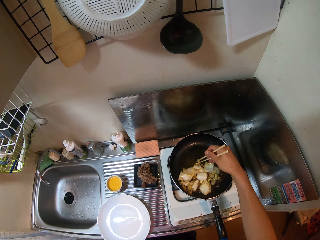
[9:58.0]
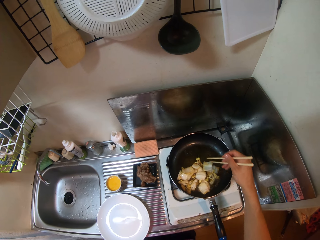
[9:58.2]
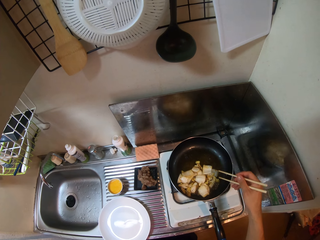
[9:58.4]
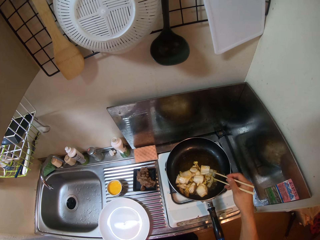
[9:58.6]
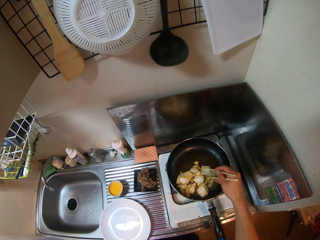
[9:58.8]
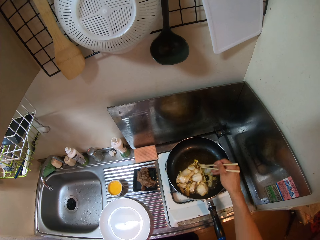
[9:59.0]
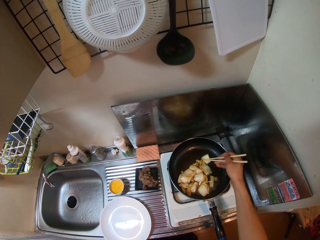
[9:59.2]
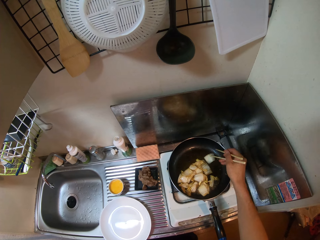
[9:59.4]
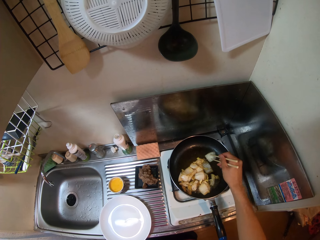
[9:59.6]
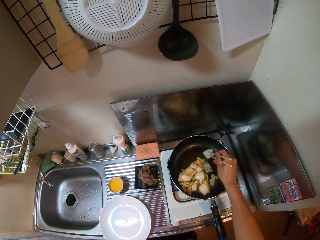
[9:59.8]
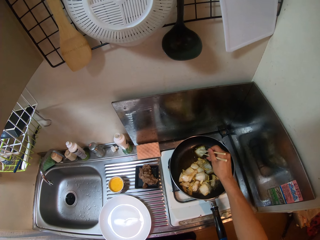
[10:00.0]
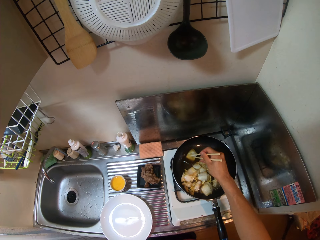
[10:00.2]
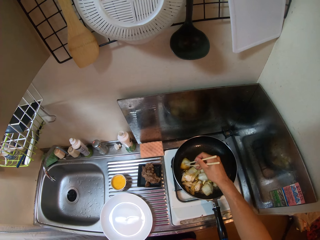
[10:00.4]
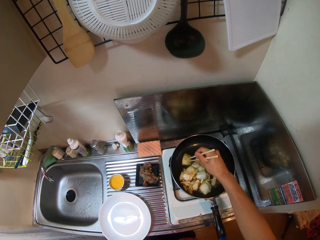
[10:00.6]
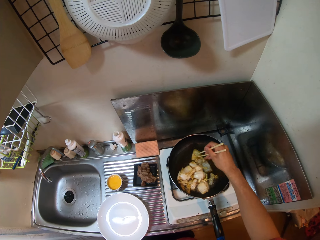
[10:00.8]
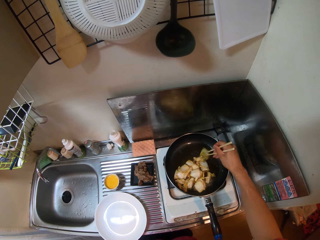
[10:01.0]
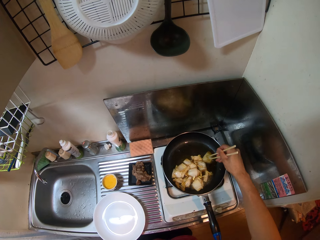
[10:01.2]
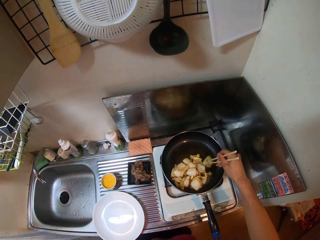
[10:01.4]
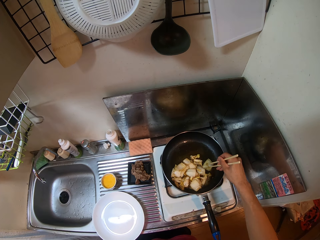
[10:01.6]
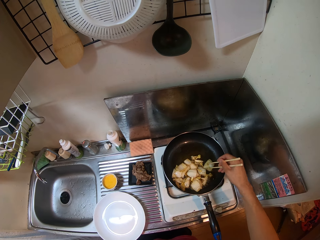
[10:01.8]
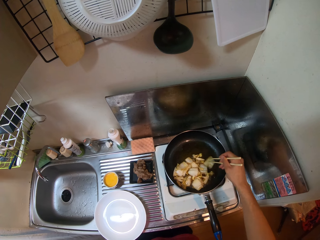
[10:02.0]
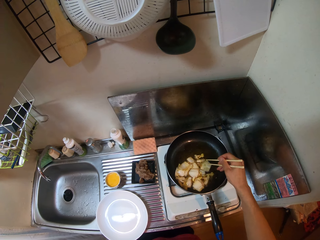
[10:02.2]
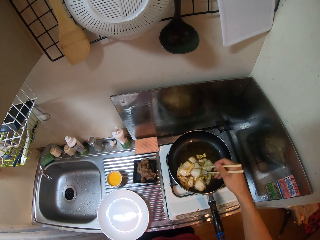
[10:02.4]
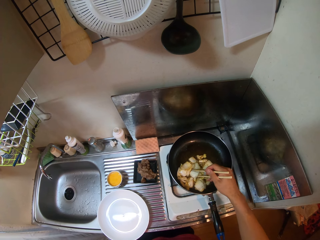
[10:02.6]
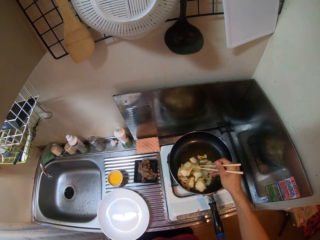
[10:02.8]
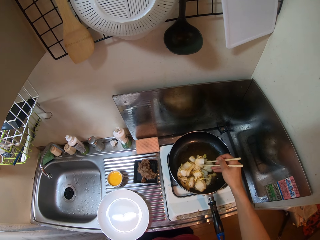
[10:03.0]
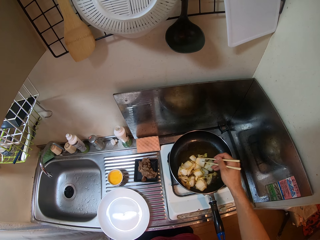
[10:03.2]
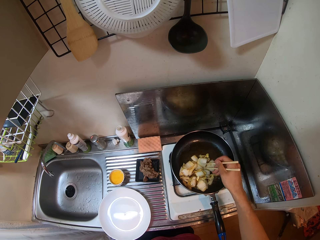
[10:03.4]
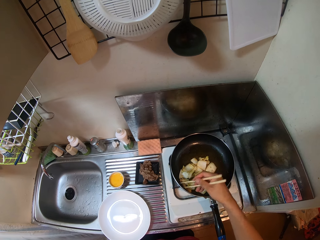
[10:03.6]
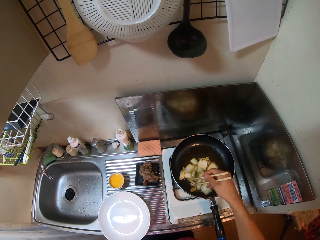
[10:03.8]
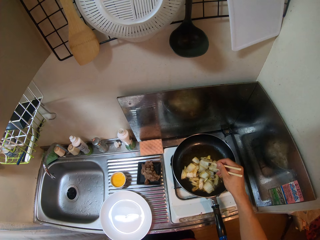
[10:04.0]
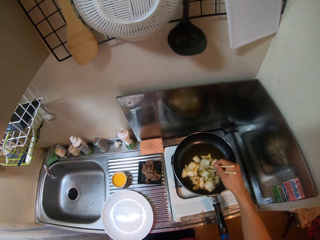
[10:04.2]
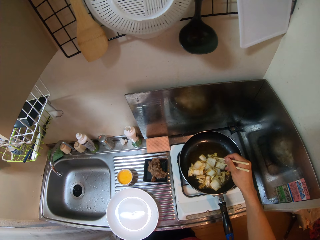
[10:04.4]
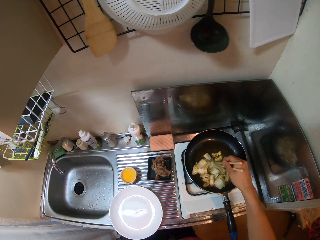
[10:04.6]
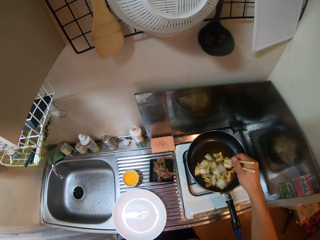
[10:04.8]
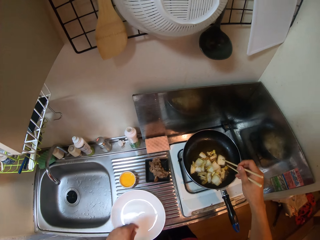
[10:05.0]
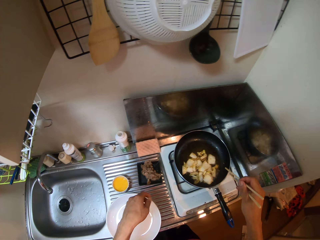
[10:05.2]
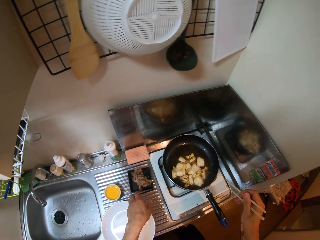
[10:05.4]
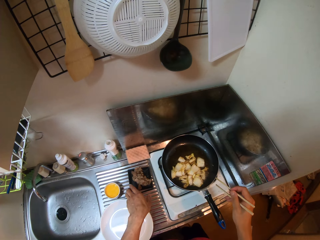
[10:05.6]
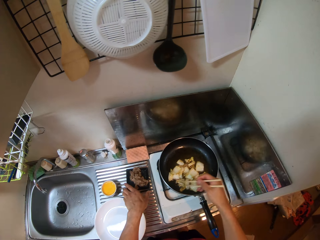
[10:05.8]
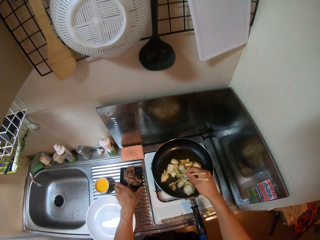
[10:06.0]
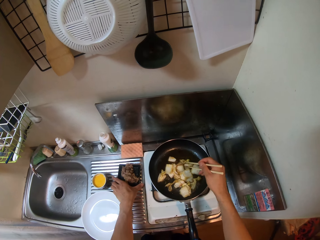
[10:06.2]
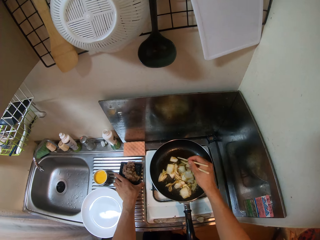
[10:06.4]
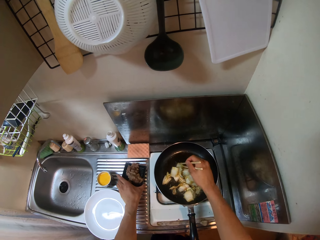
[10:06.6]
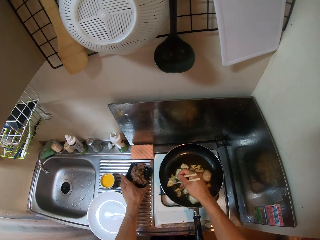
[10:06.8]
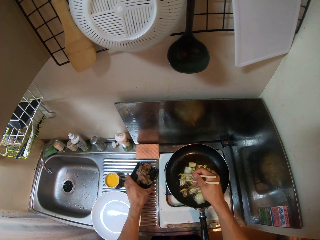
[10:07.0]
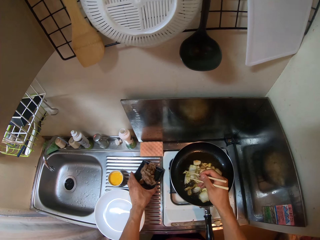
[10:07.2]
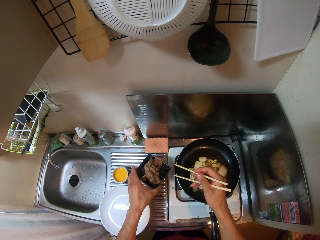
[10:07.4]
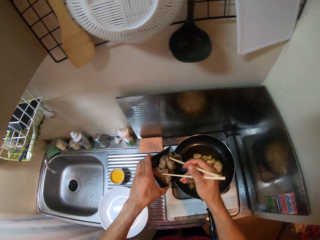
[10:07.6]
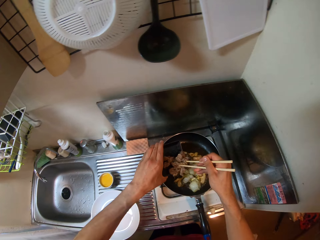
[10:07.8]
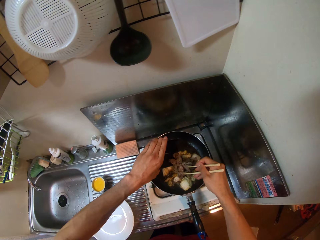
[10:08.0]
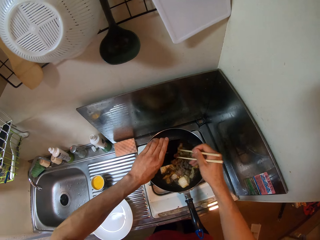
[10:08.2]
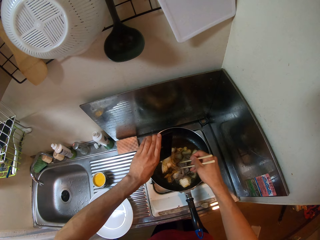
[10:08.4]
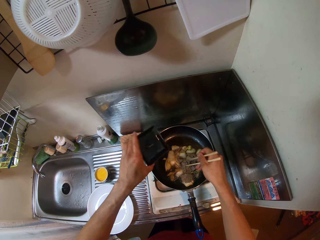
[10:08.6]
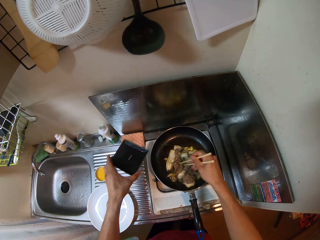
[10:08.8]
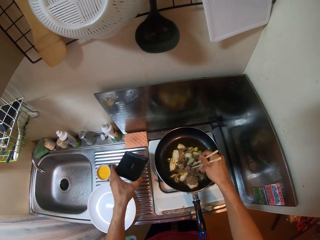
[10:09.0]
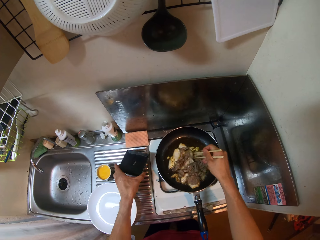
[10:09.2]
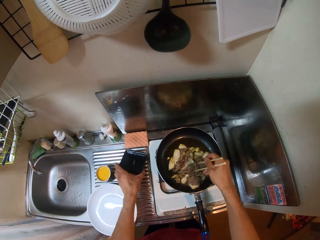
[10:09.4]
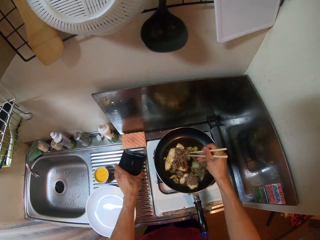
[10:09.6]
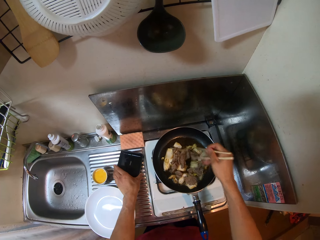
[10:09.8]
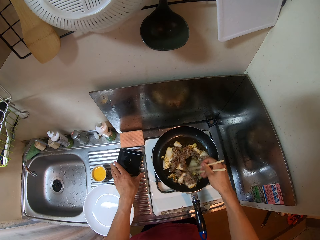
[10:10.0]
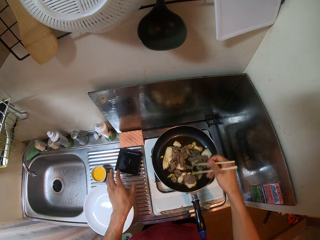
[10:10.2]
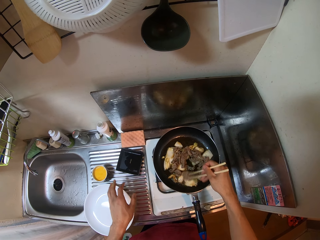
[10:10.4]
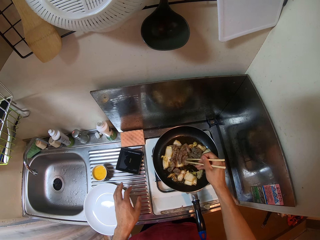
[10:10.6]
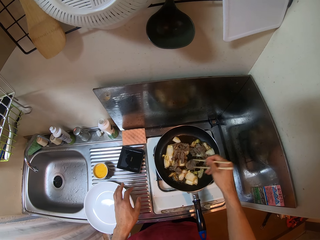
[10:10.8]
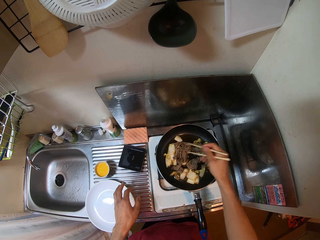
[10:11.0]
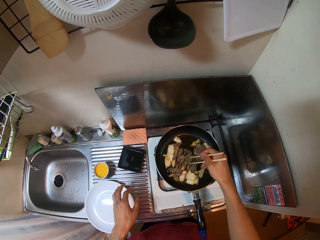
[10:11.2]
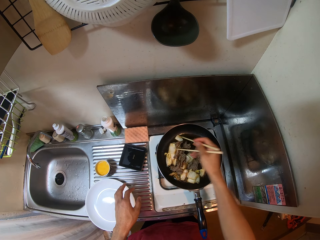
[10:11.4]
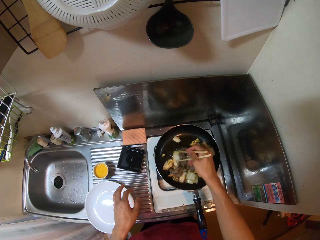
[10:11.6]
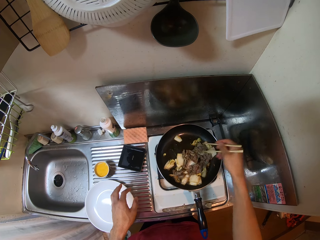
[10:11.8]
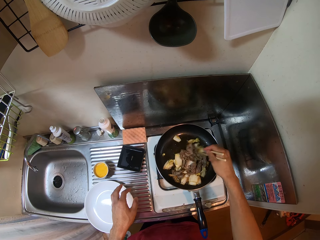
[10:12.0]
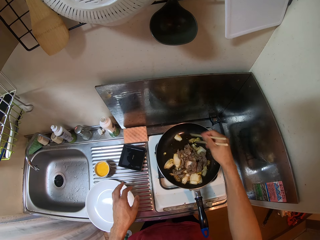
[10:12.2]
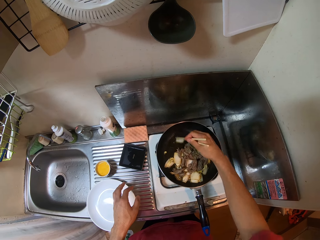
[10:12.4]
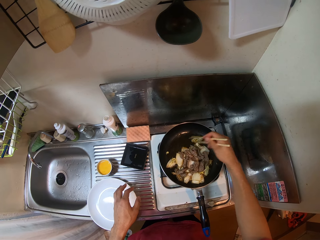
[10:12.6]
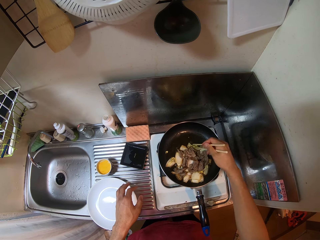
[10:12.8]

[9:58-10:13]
The camera wearer rubs something on the frying pan using the chopstick. They turn something on the frying pan using the chopsticks. They pick up a plate of shredded meat from the kitchen sink. They pour the shredded meat into the food. They stir the food using the chopstick.

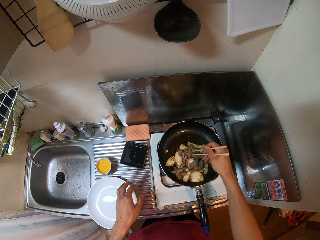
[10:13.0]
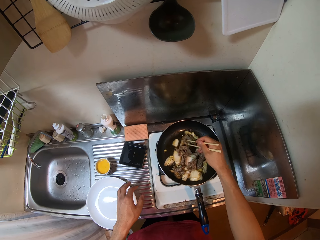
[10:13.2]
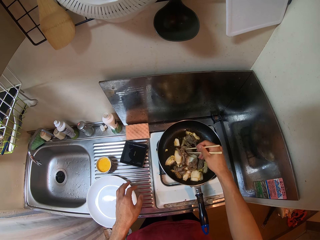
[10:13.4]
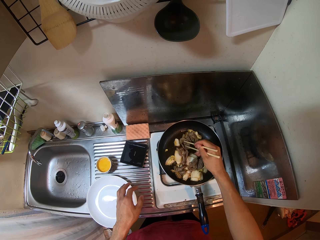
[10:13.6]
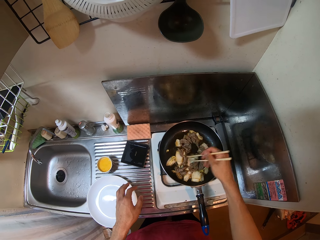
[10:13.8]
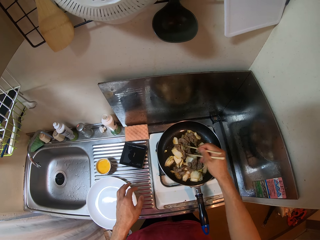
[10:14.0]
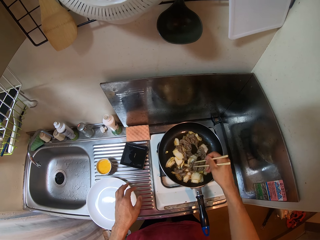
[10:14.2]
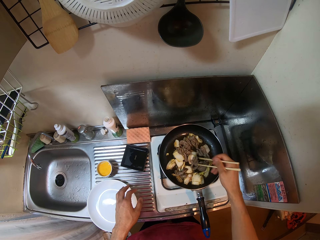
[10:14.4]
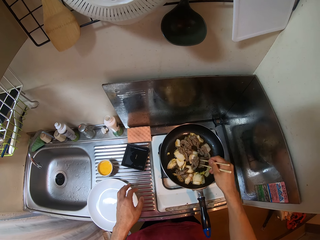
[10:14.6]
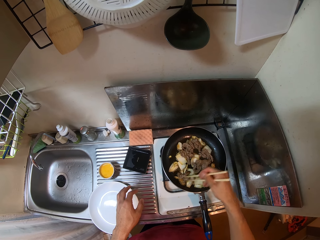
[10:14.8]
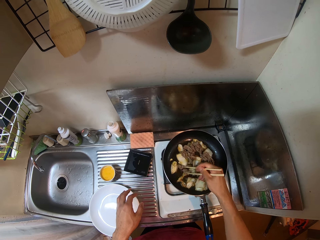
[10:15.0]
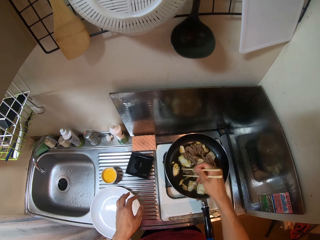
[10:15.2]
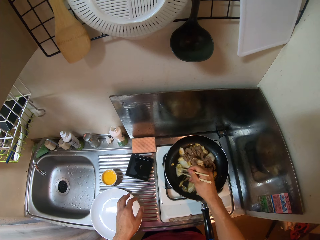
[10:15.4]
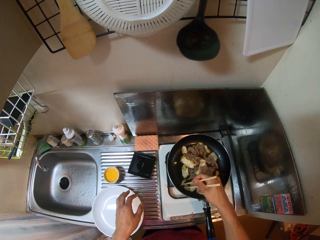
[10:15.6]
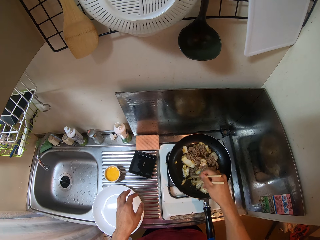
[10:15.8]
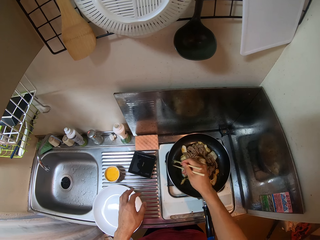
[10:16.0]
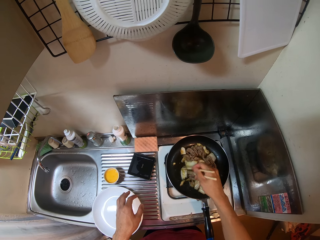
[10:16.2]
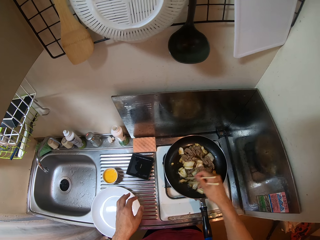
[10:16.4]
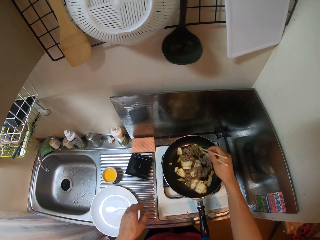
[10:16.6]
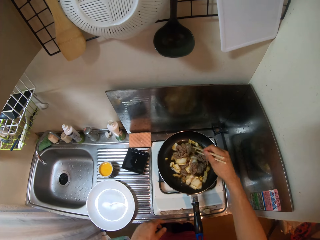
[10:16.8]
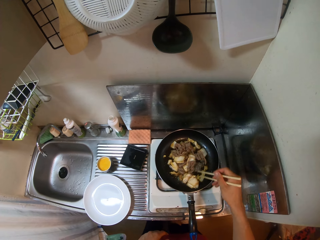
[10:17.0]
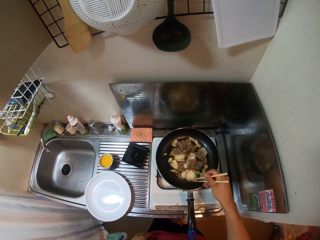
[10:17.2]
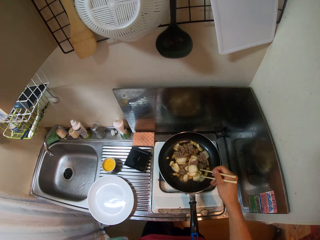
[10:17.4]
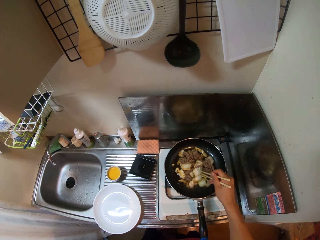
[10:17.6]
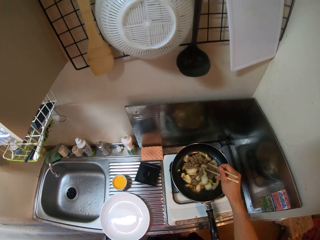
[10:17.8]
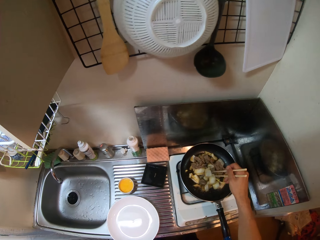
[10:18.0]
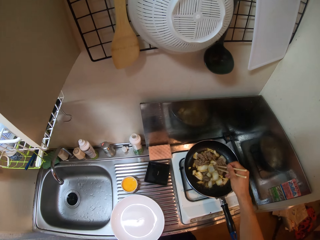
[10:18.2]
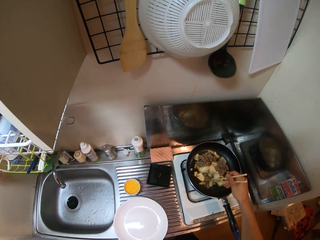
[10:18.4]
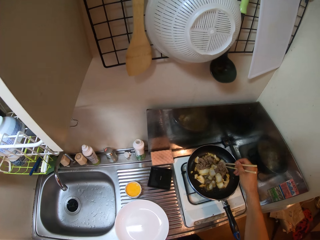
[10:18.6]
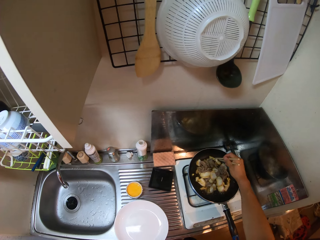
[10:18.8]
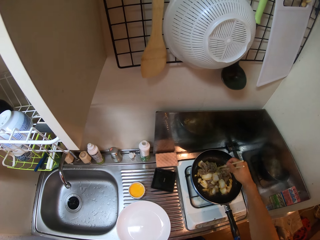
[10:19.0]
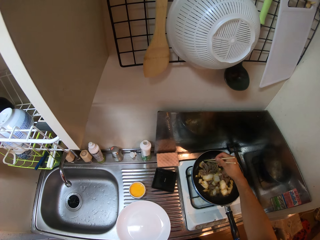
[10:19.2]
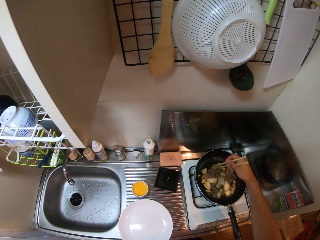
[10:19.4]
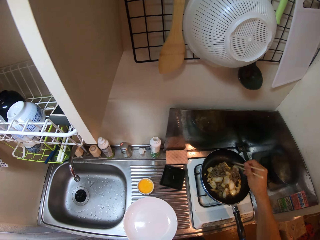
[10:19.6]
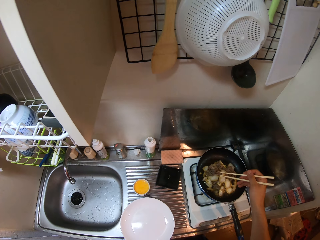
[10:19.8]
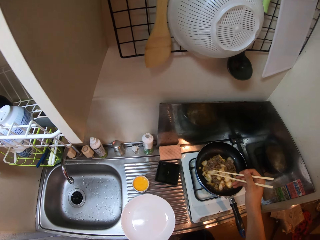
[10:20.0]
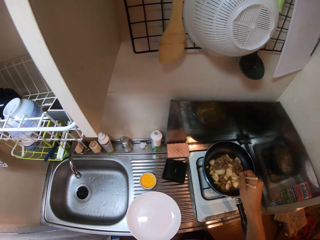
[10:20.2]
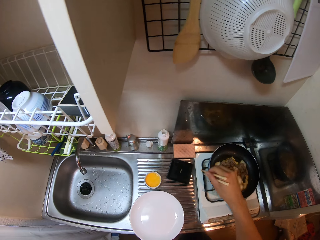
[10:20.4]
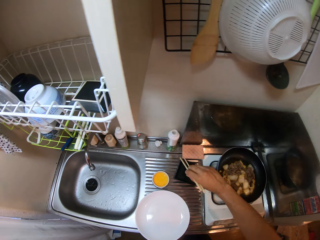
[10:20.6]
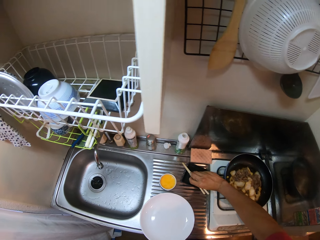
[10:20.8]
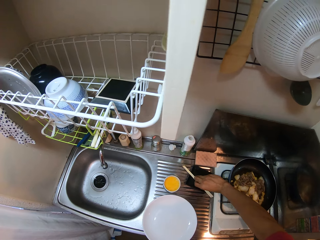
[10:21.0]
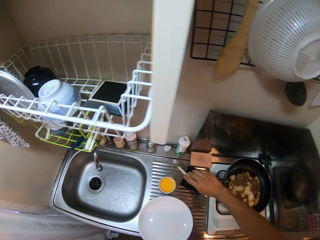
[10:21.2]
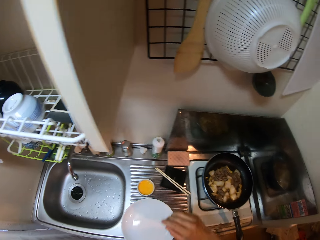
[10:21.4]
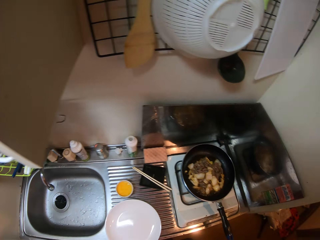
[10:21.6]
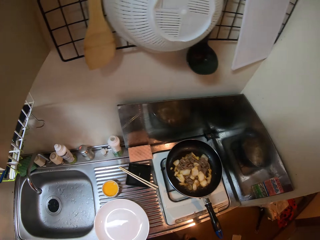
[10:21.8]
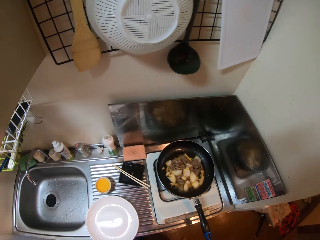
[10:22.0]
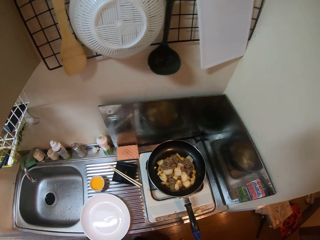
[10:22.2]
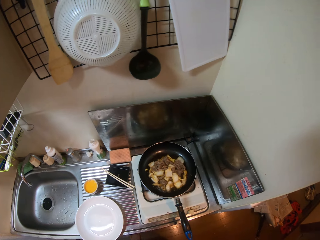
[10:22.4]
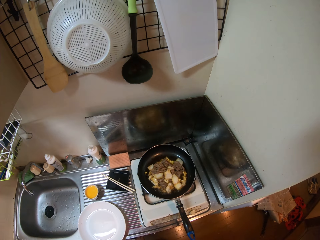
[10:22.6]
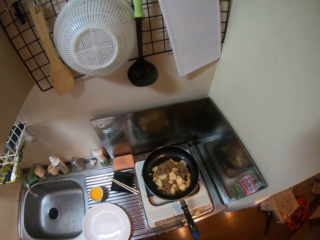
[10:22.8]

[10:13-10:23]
The camera wearer puts the chopstick on the plate.
